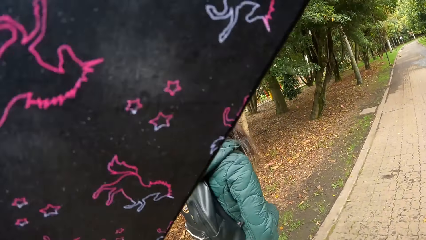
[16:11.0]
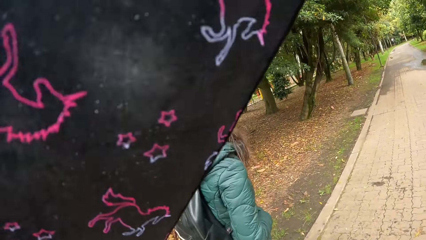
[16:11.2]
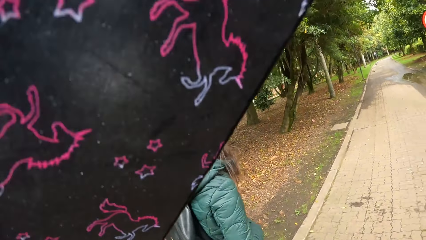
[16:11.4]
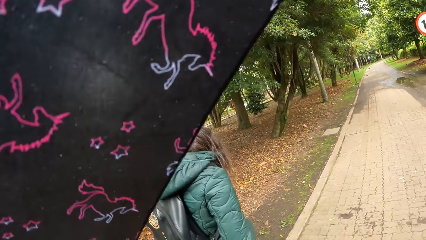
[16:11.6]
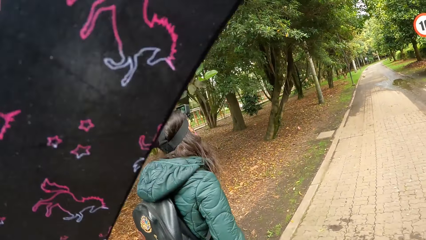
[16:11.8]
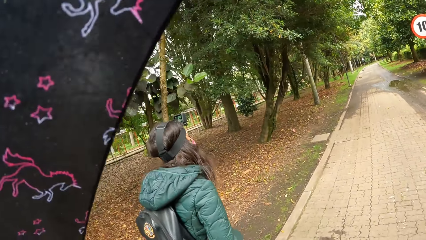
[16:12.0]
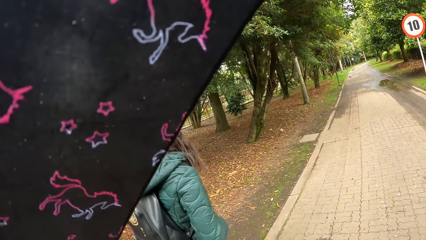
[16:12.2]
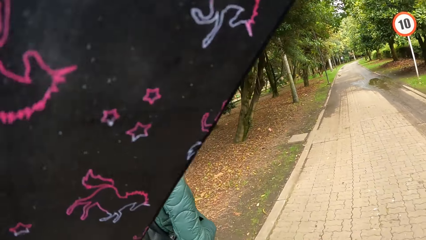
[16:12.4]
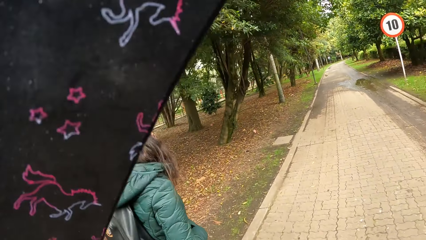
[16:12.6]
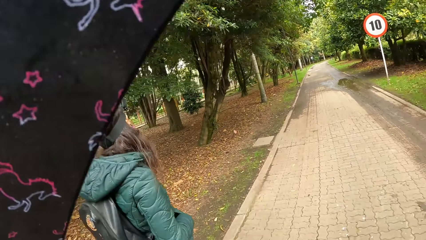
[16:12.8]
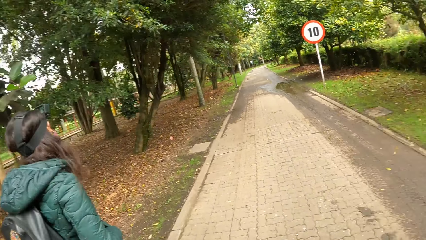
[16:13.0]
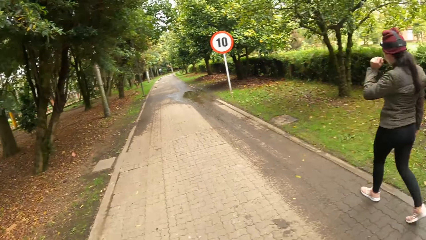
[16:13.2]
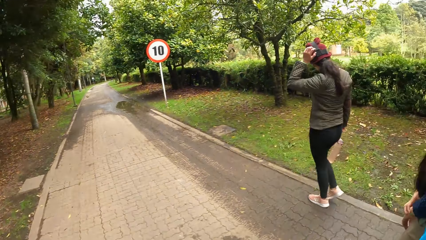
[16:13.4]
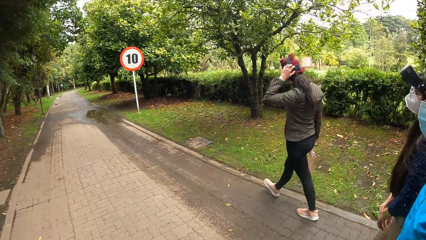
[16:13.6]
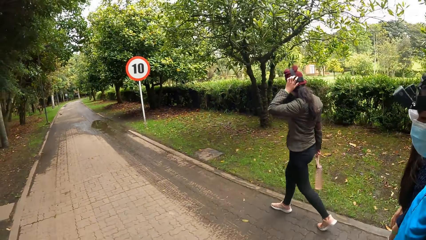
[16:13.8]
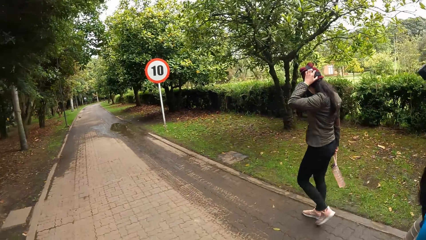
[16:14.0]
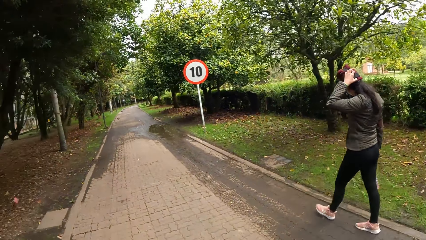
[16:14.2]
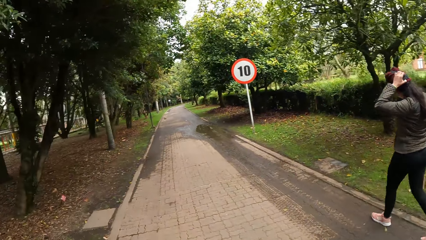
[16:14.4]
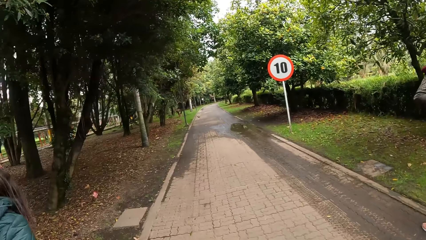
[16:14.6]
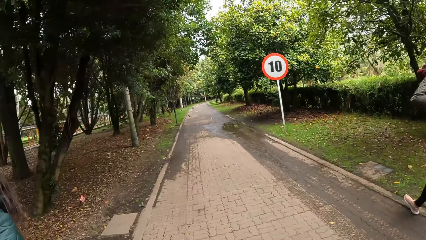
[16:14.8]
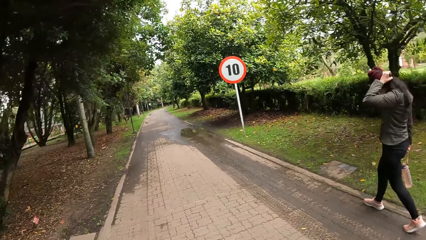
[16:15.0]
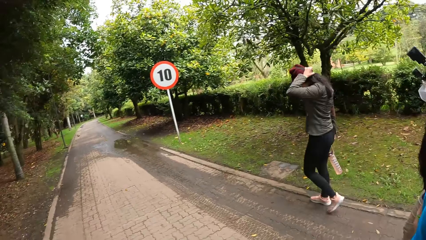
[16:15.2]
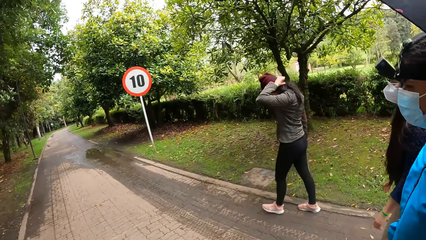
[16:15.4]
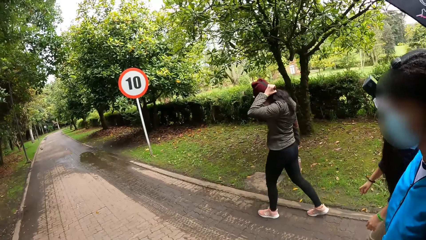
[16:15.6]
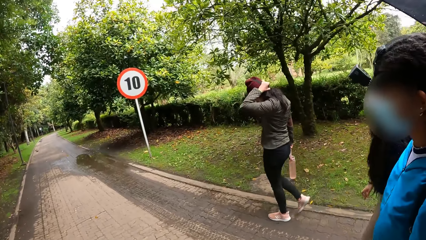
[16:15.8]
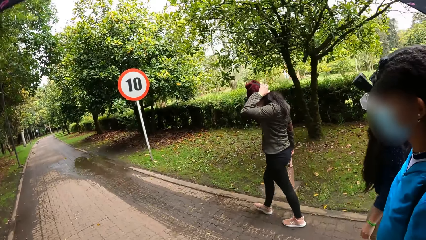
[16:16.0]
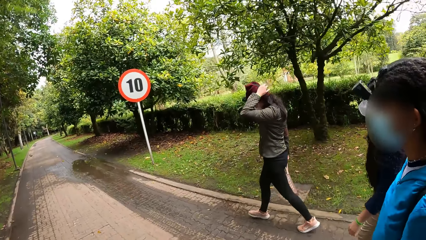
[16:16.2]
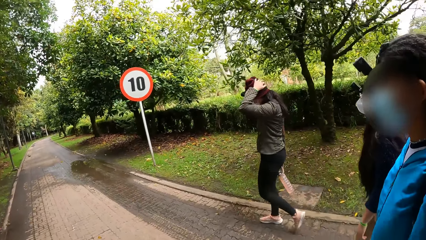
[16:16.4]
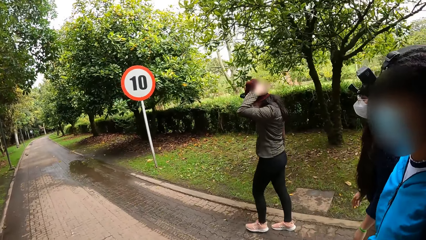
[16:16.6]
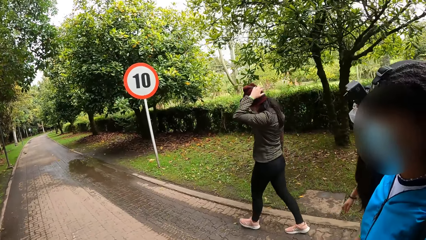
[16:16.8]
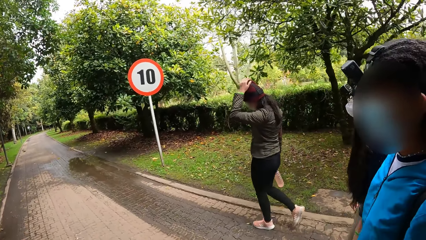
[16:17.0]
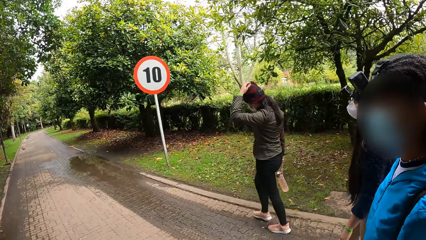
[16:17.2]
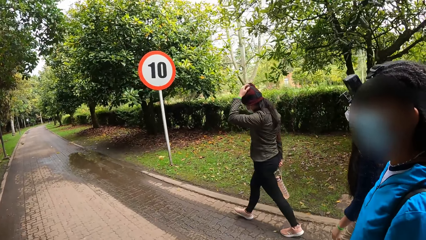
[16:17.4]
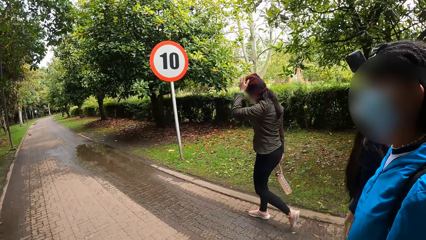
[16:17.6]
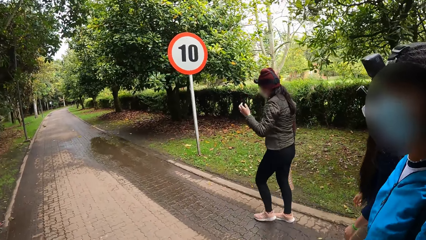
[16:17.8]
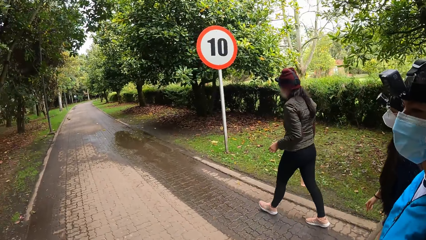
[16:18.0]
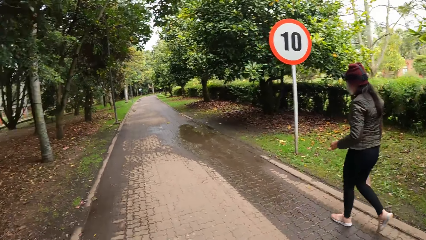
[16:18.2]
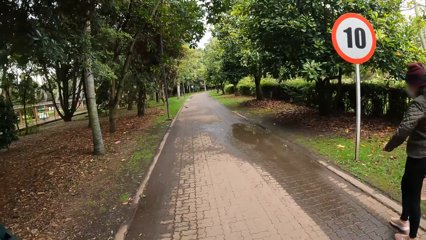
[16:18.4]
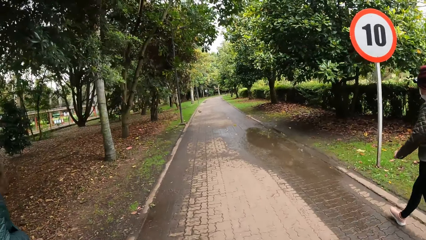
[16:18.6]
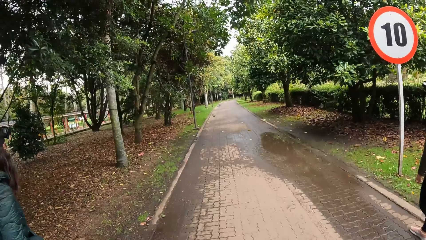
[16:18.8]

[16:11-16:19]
The woman adjusts the camera on her head with her left hand.

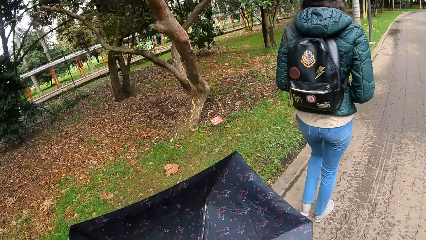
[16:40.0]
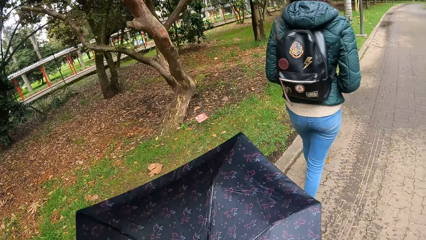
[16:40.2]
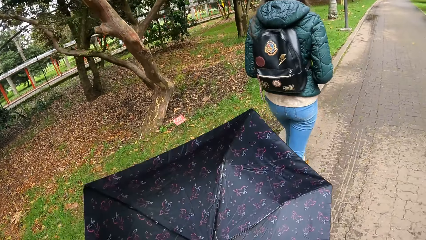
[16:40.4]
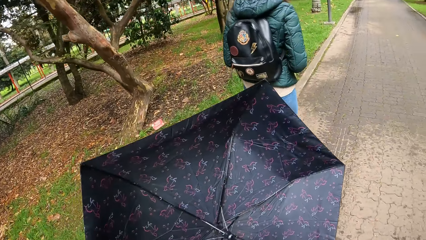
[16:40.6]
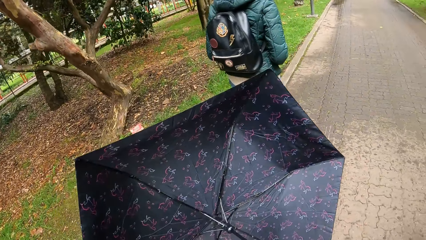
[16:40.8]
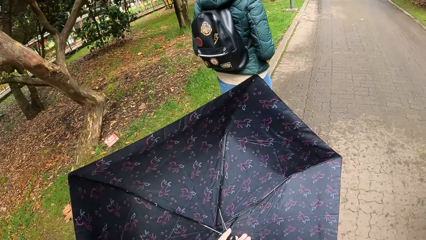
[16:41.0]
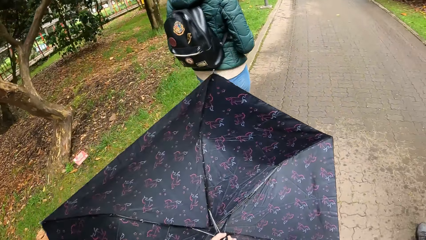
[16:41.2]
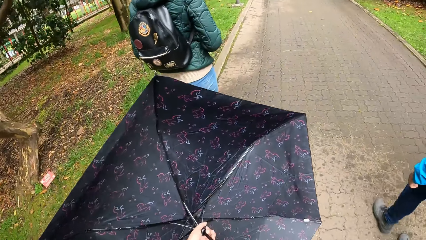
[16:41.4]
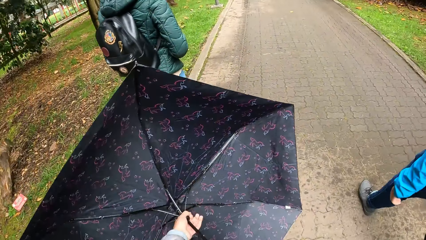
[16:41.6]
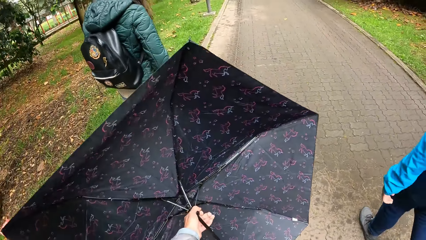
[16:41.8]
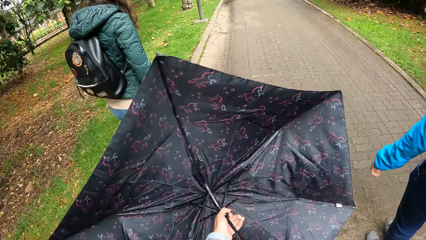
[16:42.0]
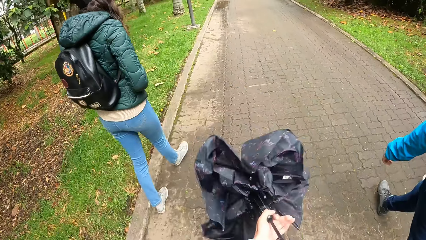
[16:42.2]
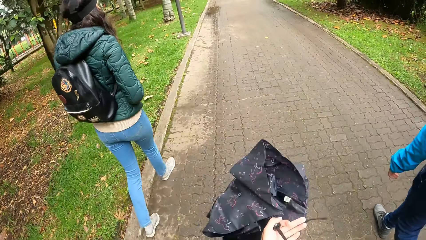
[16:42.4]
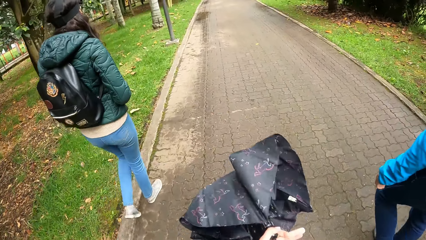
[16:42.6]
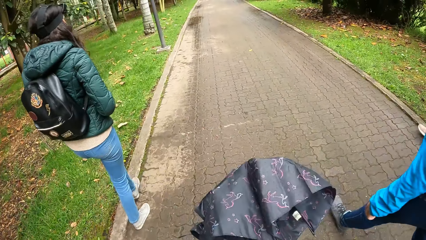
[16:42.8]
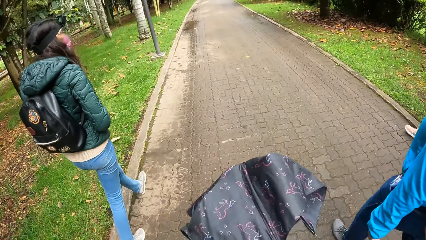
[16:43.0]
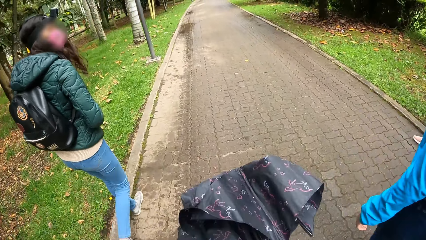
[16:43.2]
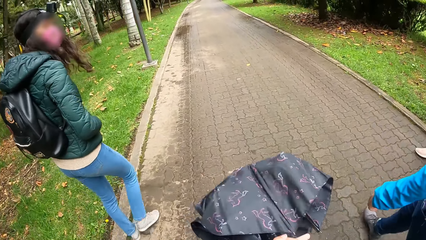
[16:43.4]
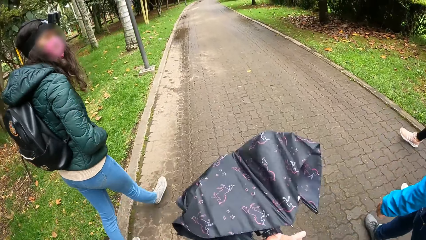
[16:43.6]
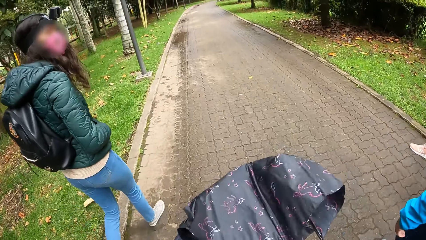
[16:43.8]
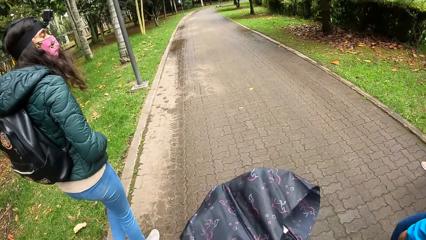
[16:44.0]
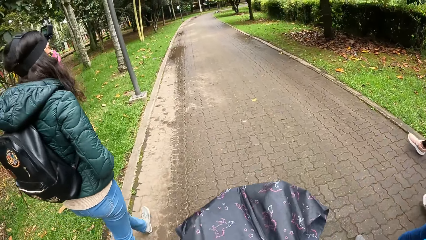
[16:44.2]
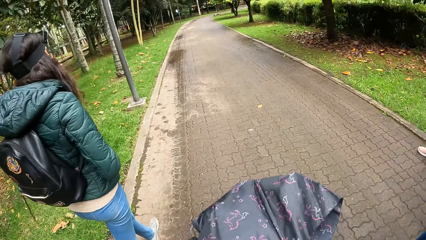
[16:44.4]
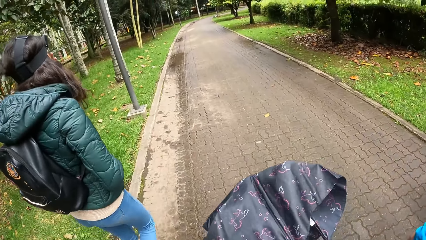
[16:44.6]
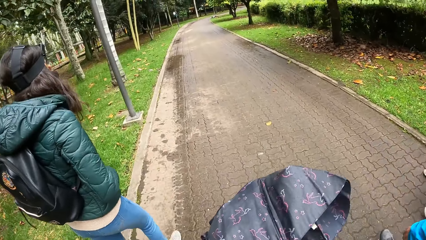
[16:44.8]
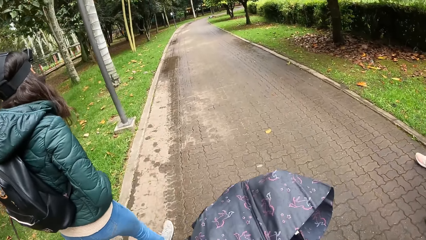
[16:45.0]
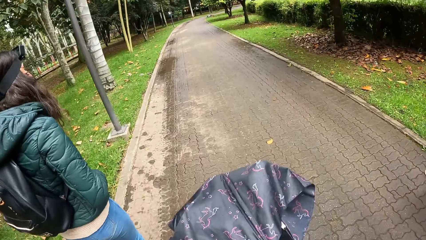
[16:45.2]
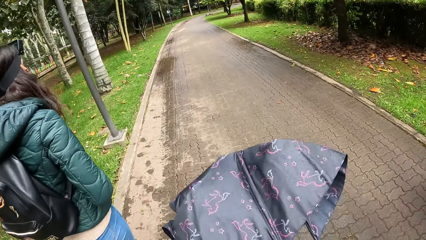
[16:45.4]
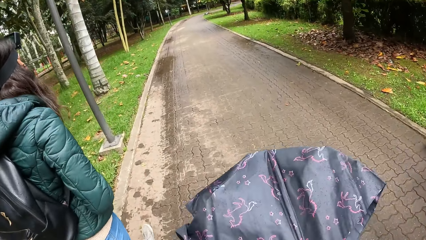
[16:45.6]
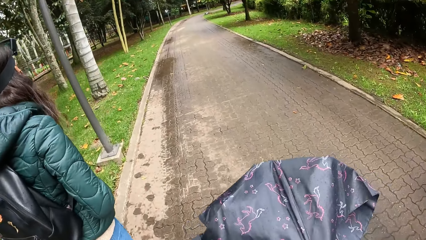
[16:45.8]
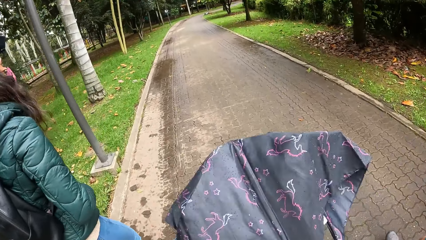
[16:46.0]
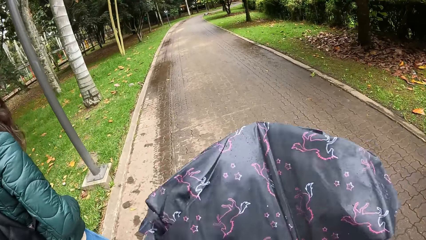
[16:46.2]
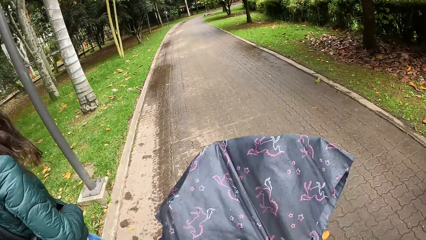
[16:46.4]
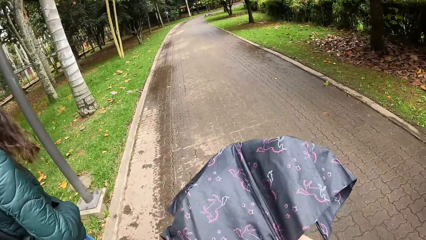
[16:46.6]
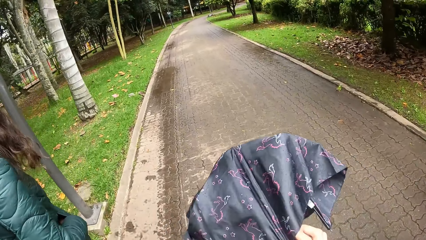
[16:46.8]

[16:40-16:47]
The camera wearer closes an umbrella with both hands.
